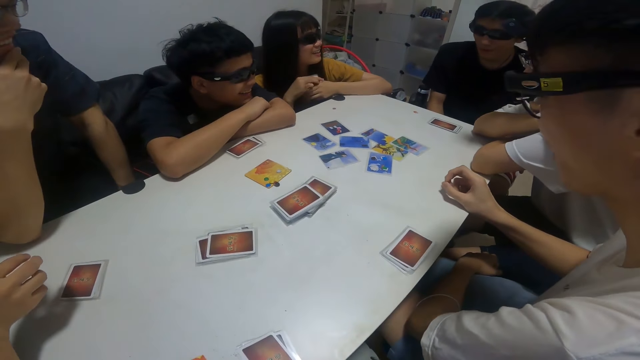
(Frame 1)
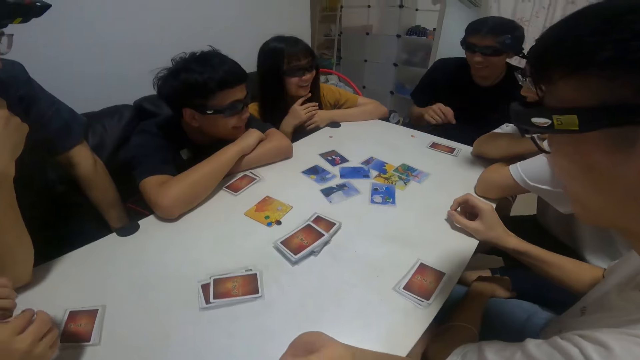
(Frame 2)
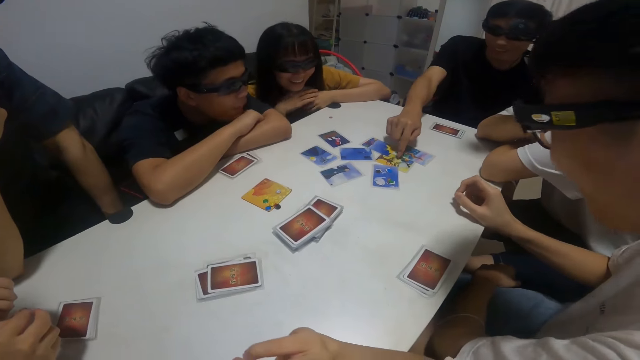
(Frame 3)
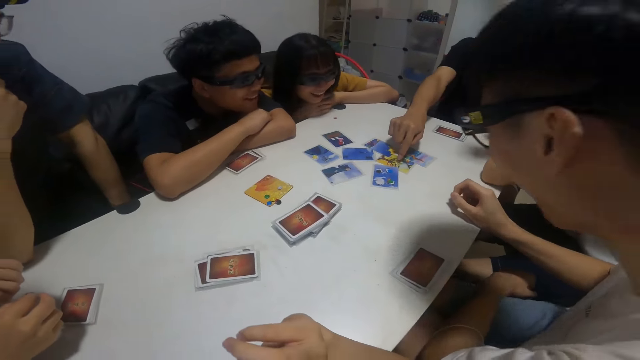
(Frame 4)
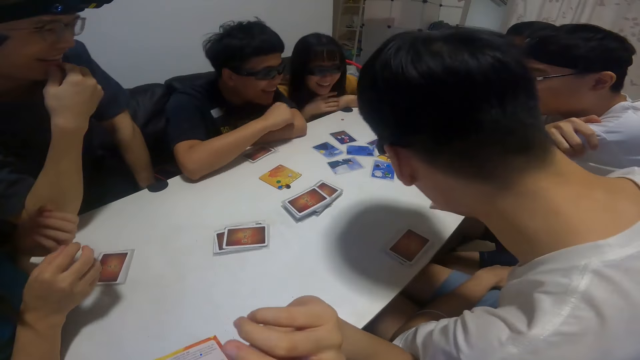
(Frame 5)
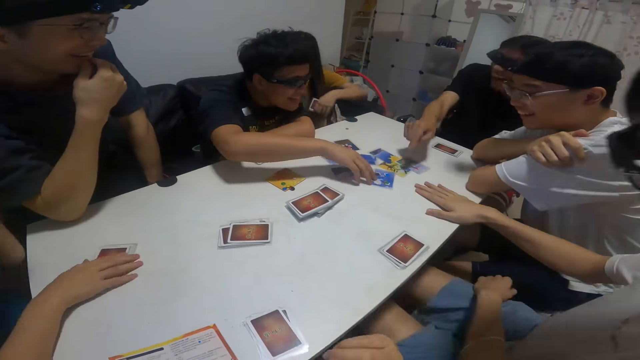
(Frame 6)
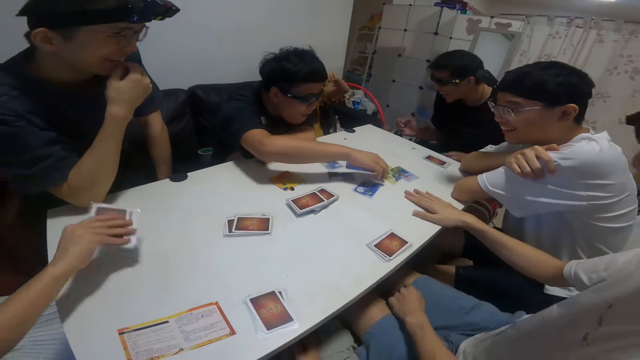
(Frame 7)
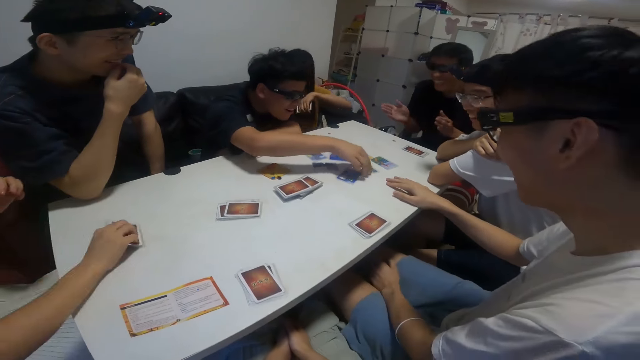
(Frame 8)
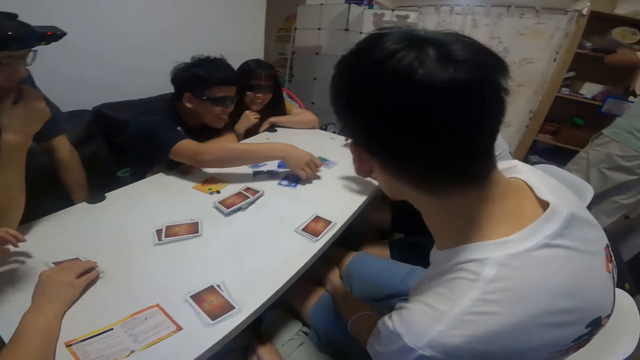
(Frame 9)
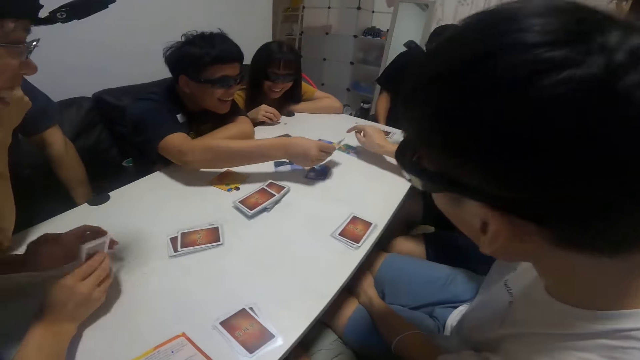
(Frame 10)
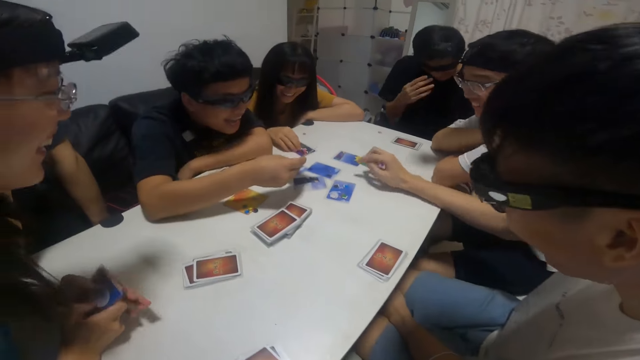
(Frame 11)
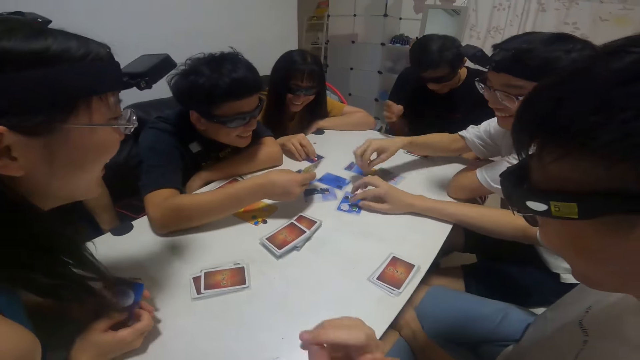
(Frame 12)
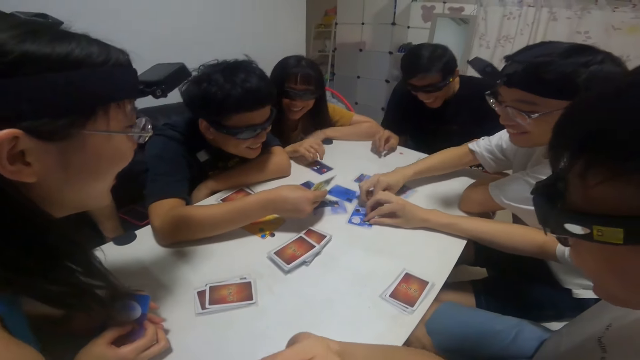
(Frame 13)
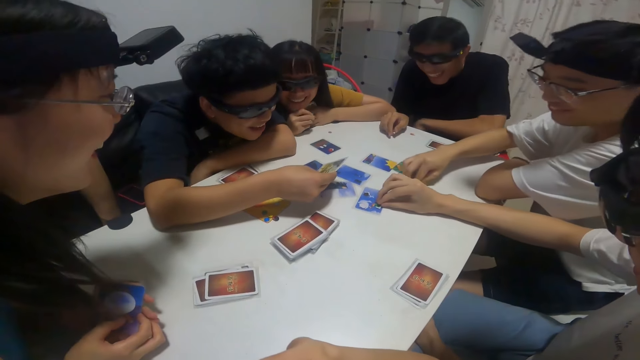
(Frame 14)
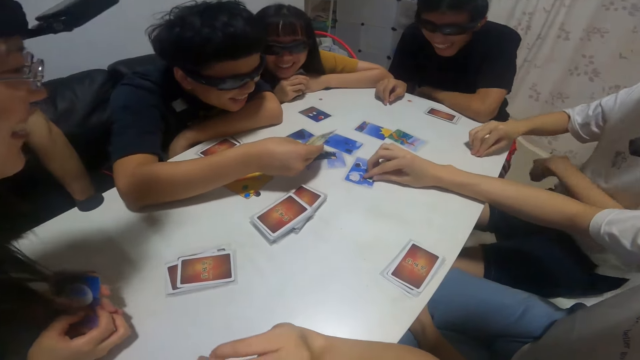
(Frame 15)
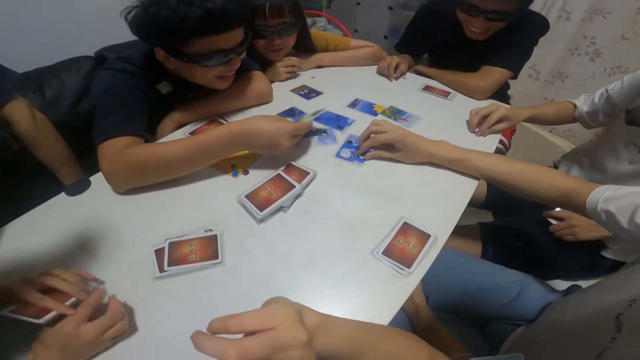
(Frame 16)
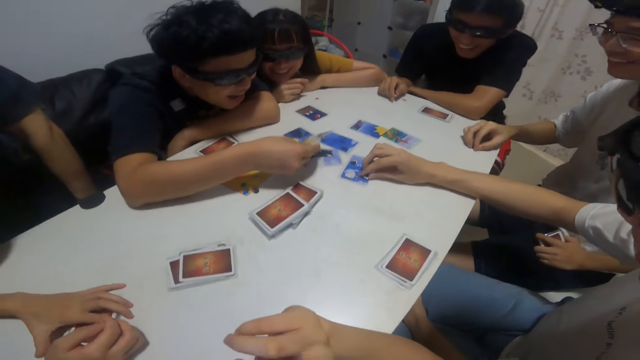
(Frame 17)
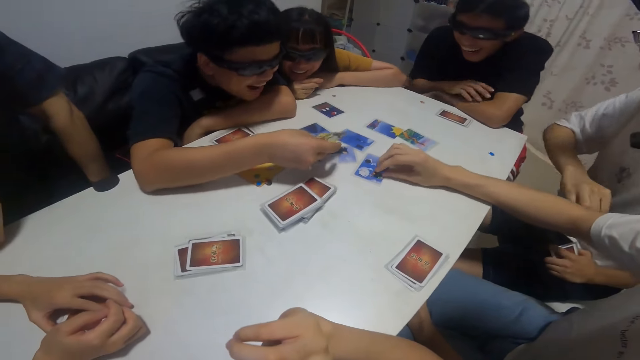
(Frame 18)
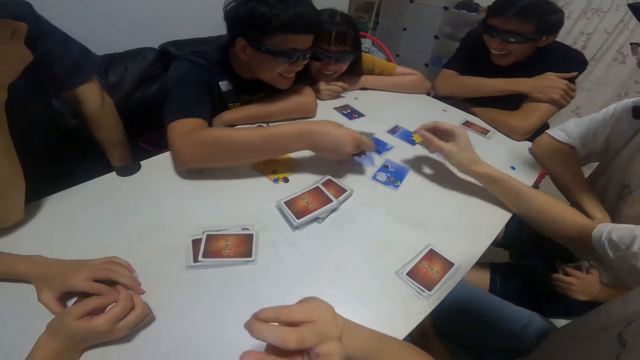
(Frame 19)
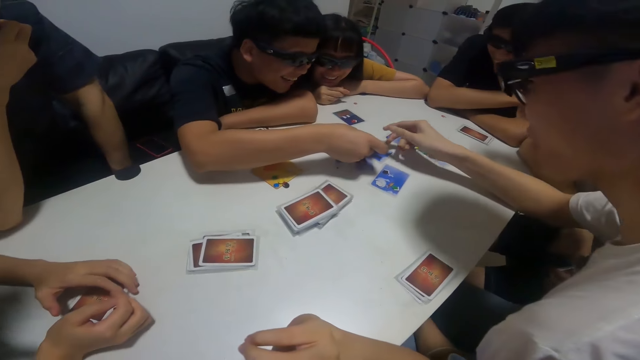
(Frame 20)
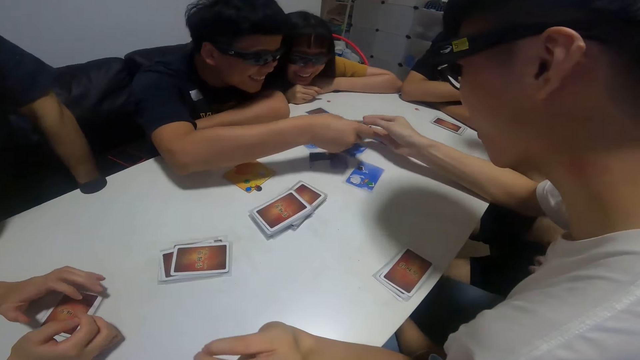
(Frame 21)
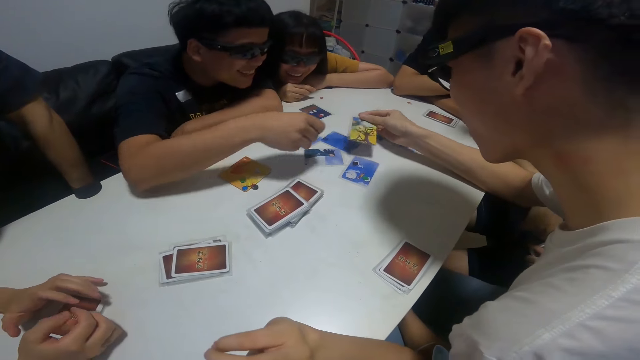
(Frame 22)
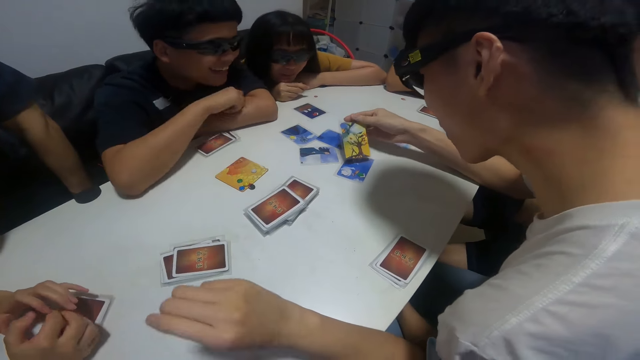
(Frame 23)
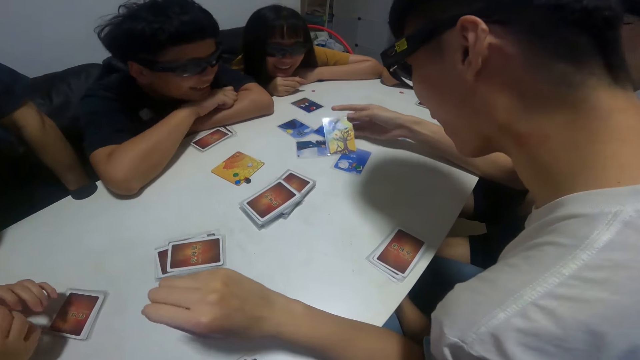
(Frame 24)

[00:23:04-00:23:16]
A boy touches a card with his right finger. Another boy moves cards around the table with his right hand and touches the cards. A person picks up the cards. The second boy picks up a card from the table with his right hand. A third boy picks up the token point. A girl moves the pebble on a card with her right hand. Another person picks up the token point. The second boy looks at the cards. Another boy moves a pebble around the table with his right hand. The first person puts the cards on the table. The third boy takes a card from the second boy with his right hand.

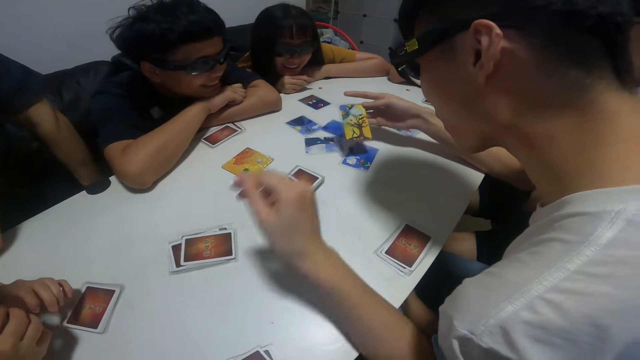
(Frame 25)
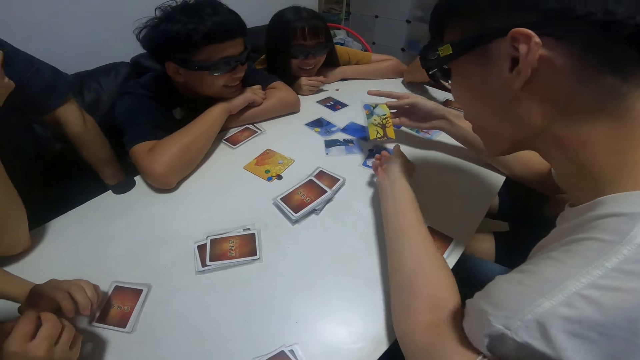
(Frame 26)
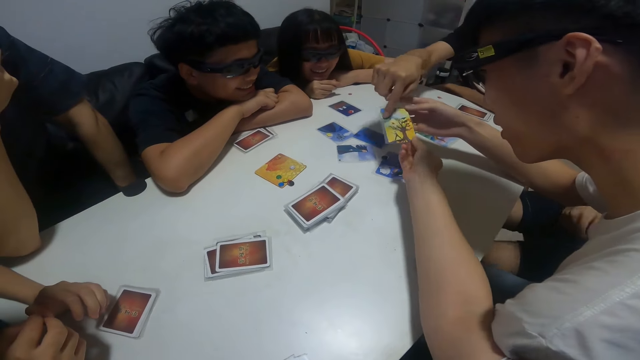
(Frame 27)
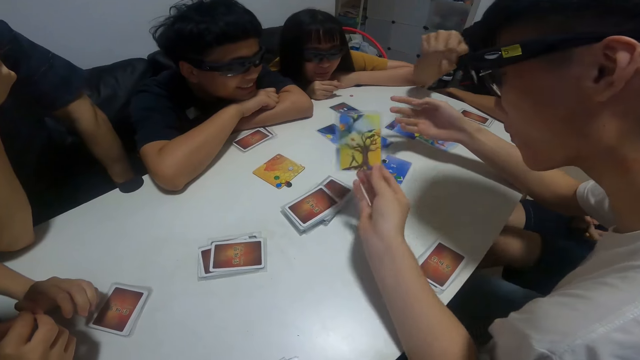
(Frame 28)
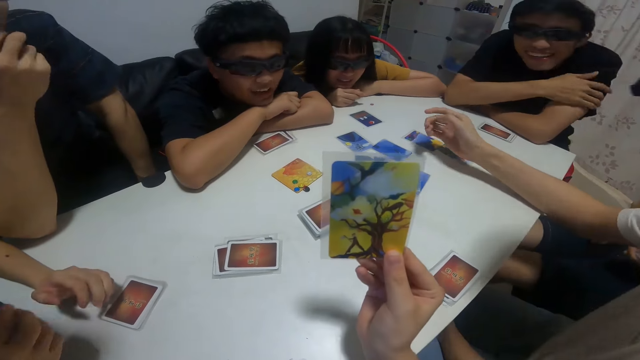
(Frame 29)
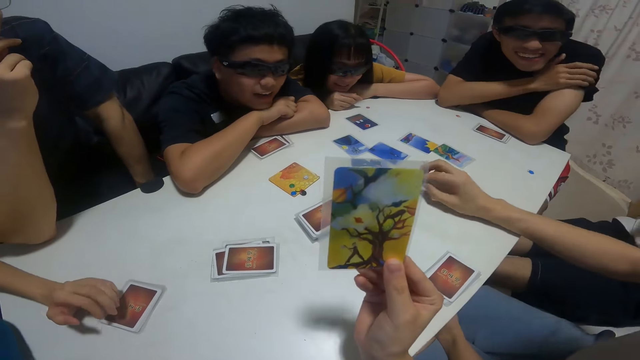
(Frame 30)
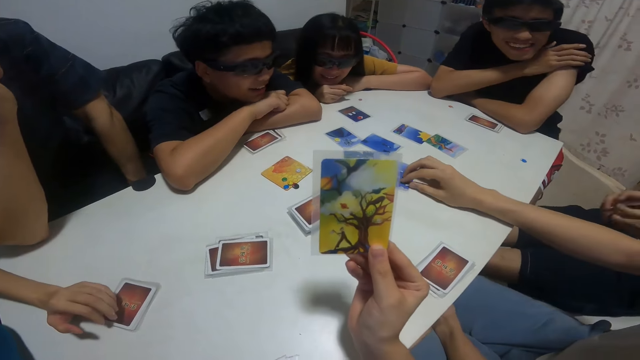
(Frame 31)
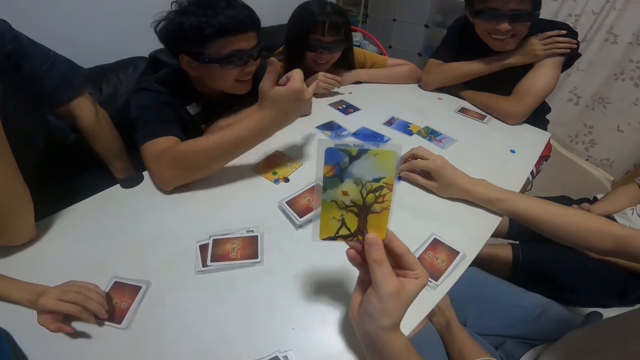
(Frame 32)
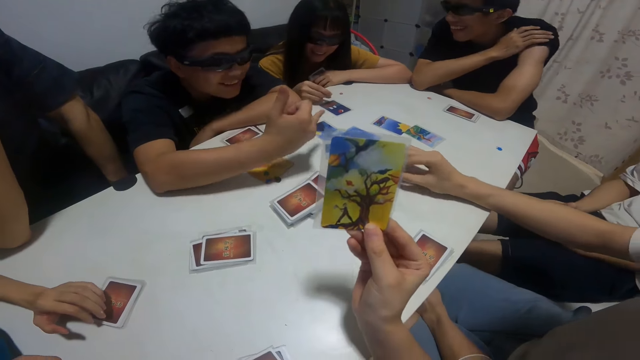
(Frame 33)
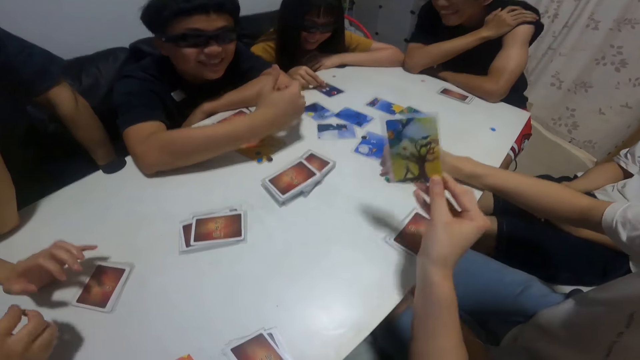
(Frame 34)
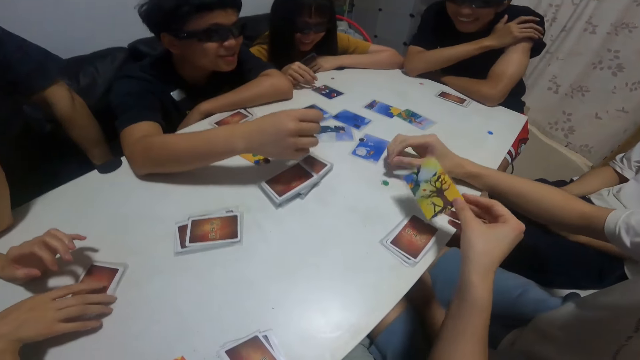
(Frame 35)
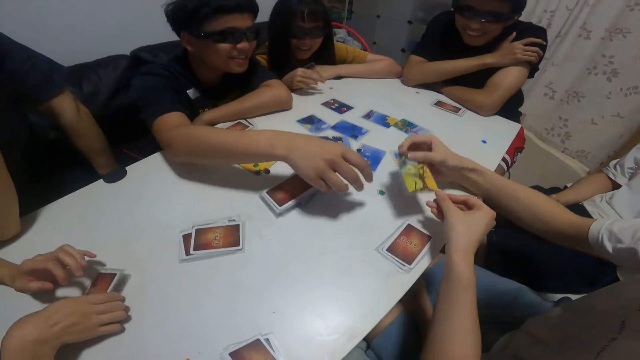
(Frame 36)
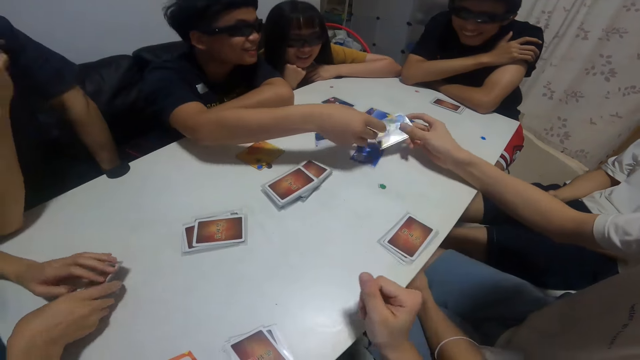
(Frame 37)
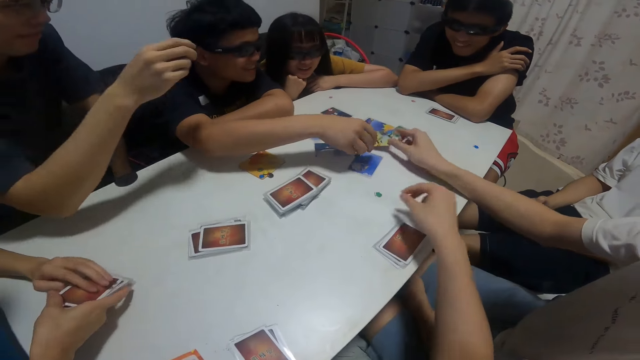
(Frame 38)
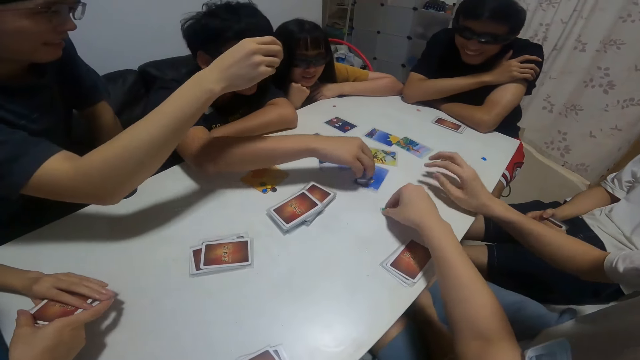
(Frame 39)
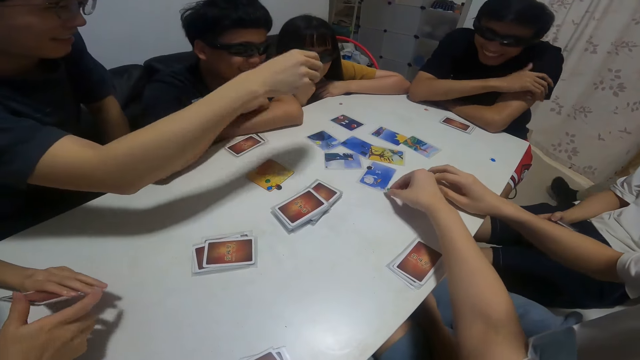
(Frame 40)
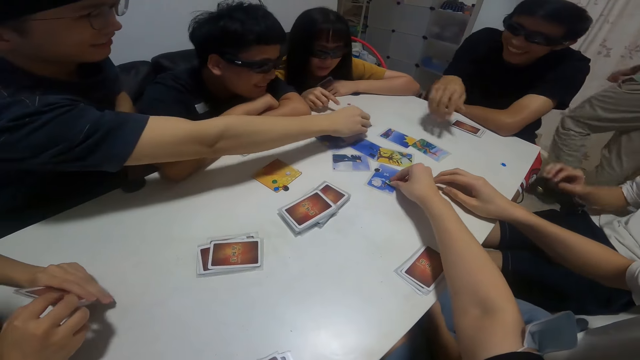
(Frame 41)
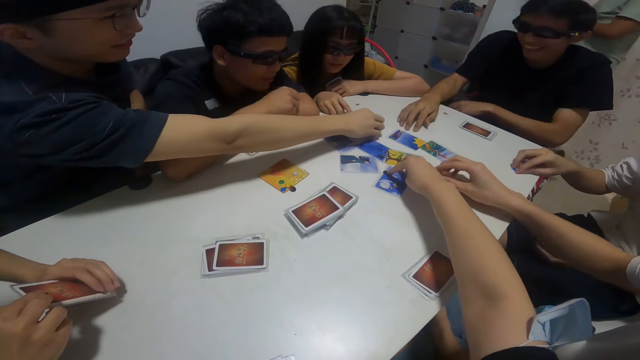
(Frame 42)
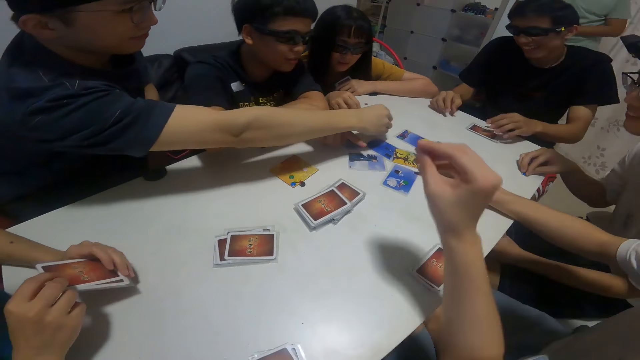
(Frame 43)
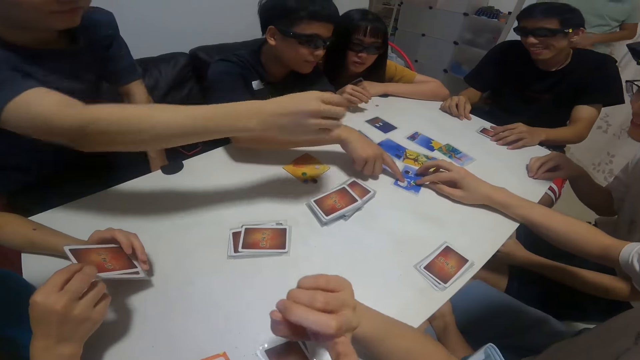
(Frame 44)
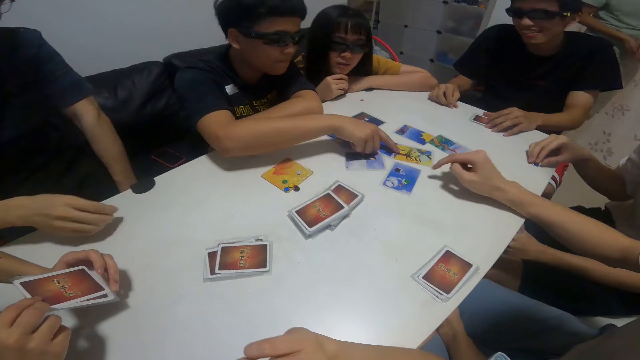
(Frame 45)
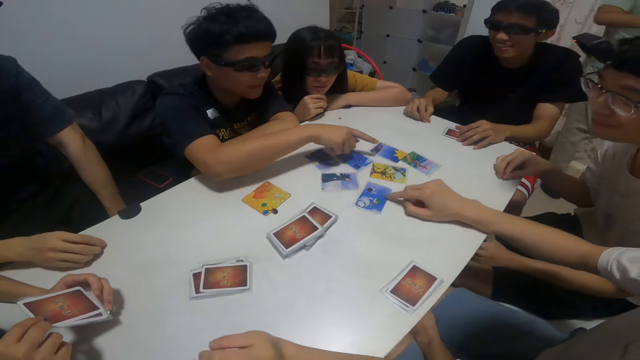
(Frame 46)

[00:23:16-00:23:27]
The first boy touches the card in the right hand of the third boy with his right finger. The camera wearer takes the card from the third boy with her right hand. She looks at the card and passes the card in her right hand to the third boy. The third boy takes the card from the camera wearer with his right hand and gives the card to the second boy. The third boy drops the card in his right hand on the table. The camera wearer puts the token point in the middle of the table. A person puts the token point in the middle of the table. Another boy picks up a pebble from a card on the table with his right hand. Another person moves the token point in the middle of the table. The second boy touches the card.
